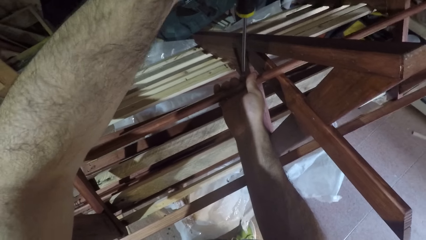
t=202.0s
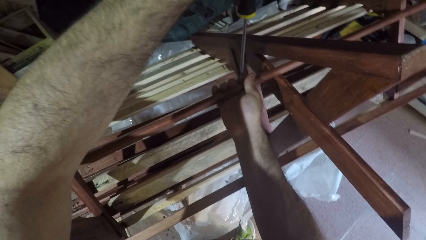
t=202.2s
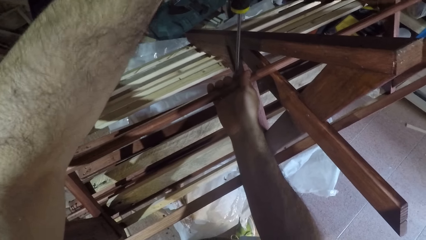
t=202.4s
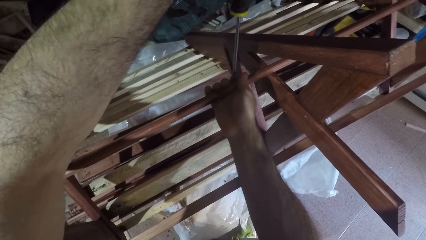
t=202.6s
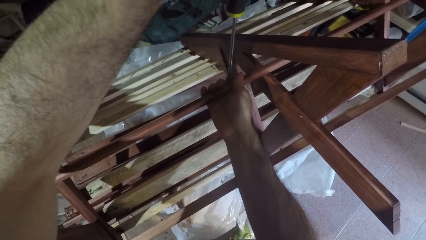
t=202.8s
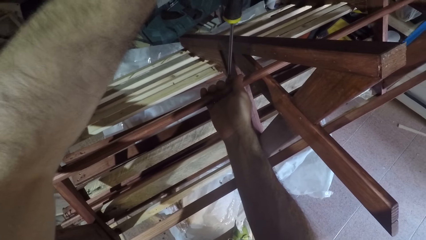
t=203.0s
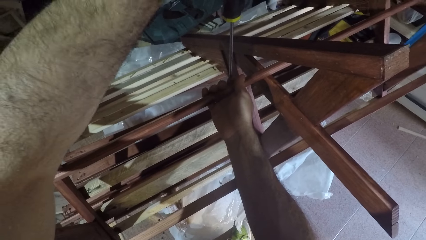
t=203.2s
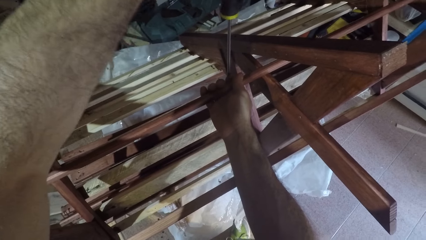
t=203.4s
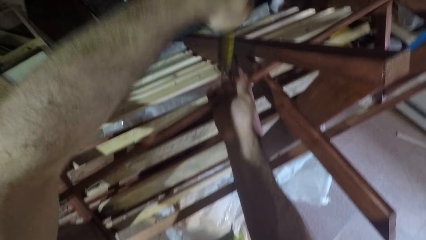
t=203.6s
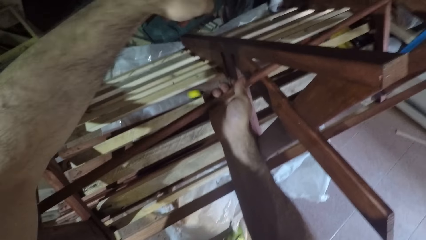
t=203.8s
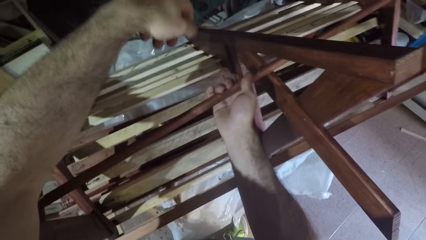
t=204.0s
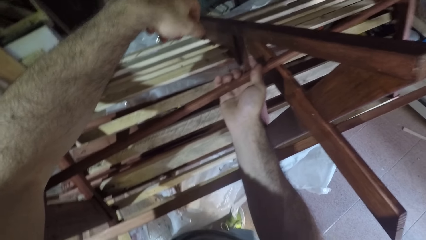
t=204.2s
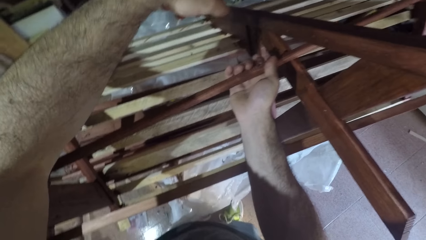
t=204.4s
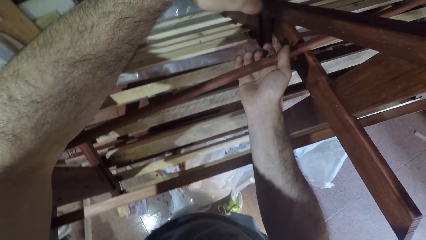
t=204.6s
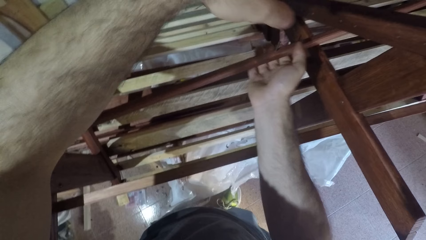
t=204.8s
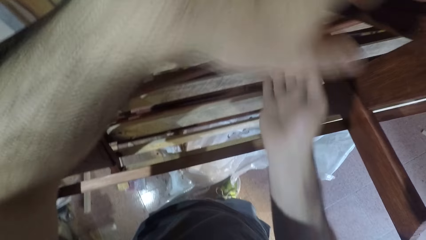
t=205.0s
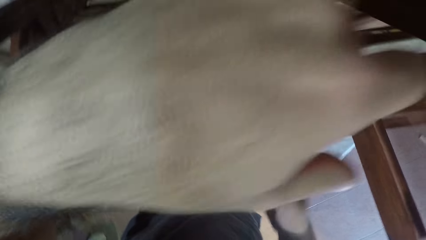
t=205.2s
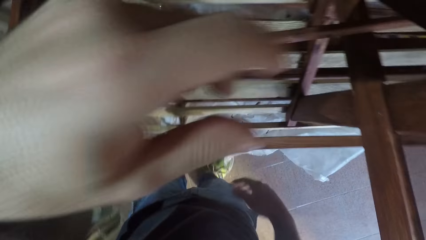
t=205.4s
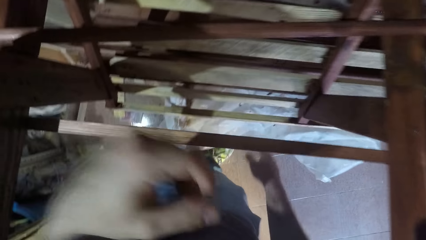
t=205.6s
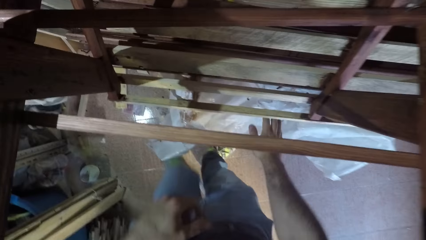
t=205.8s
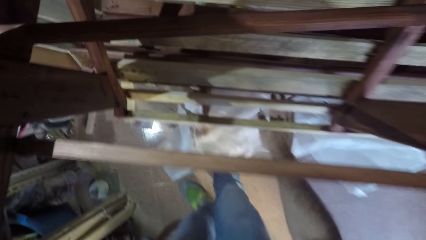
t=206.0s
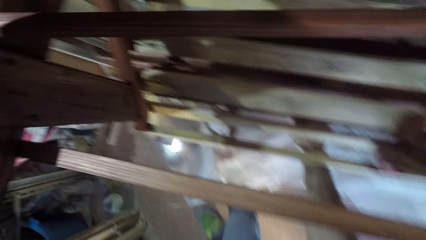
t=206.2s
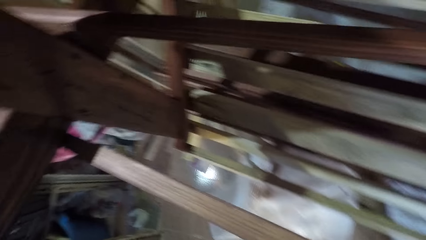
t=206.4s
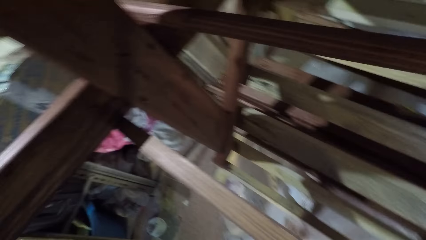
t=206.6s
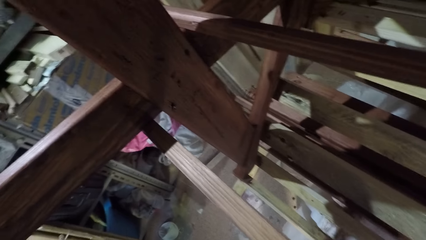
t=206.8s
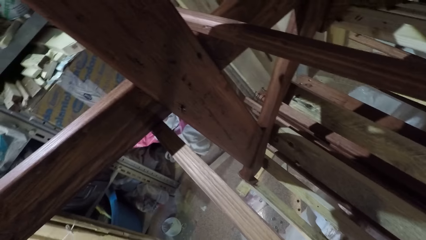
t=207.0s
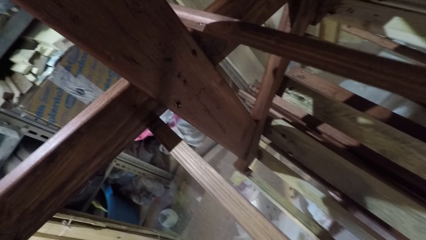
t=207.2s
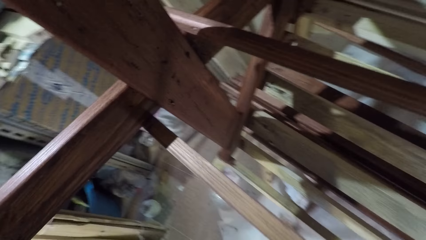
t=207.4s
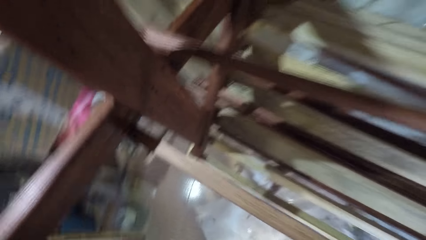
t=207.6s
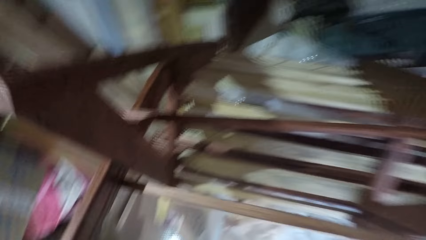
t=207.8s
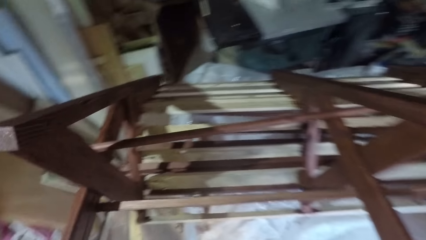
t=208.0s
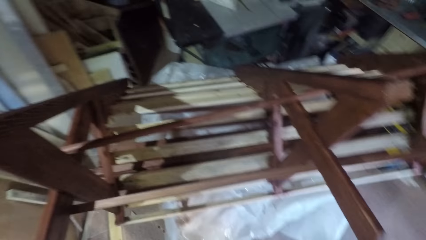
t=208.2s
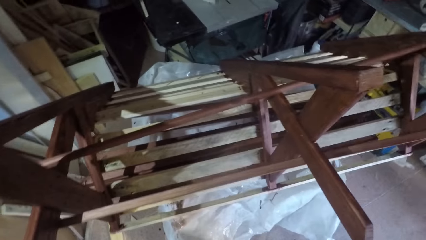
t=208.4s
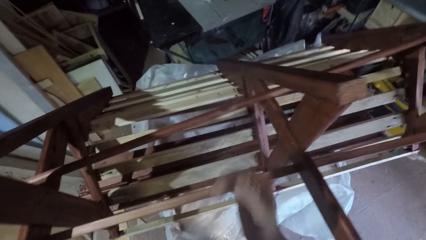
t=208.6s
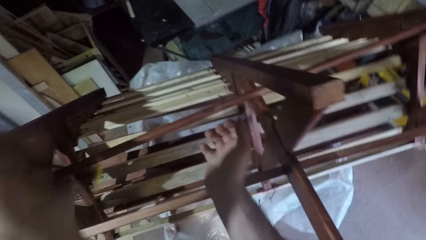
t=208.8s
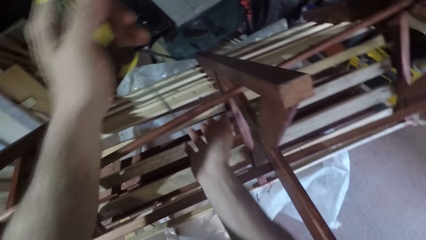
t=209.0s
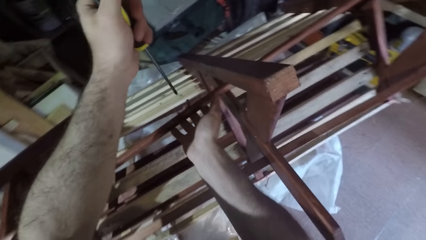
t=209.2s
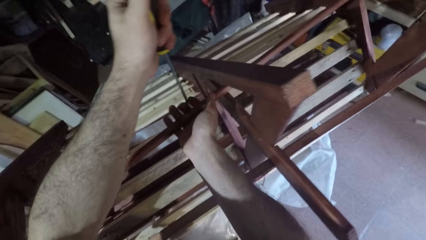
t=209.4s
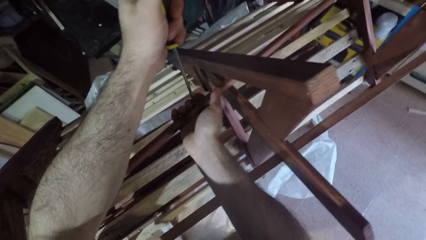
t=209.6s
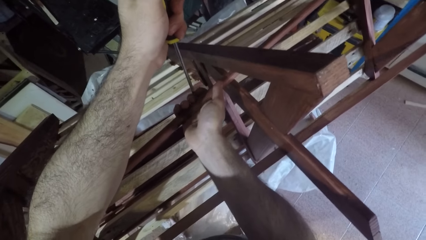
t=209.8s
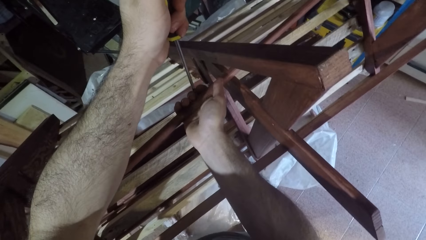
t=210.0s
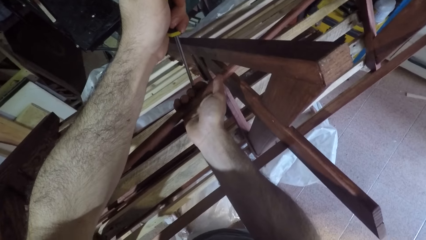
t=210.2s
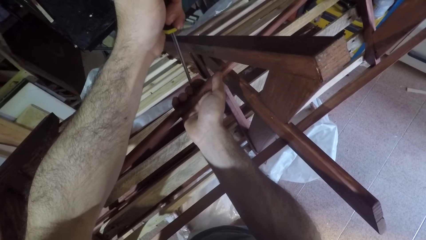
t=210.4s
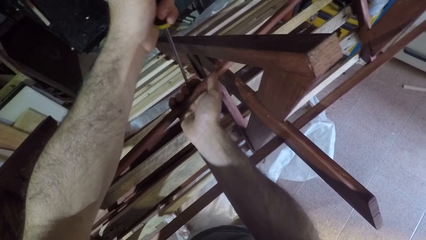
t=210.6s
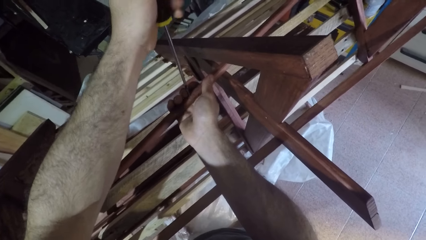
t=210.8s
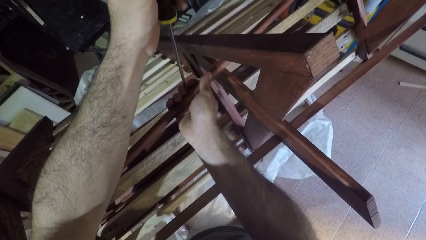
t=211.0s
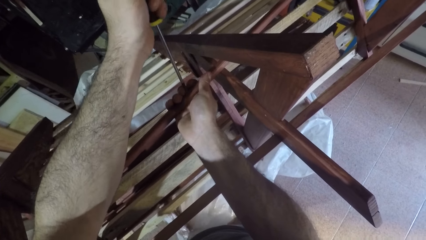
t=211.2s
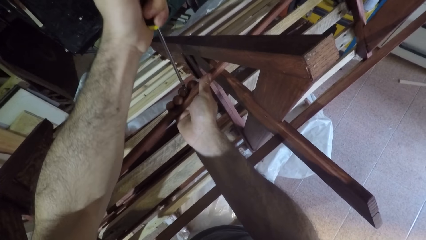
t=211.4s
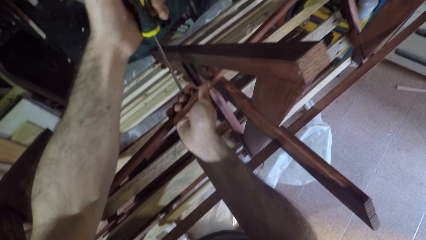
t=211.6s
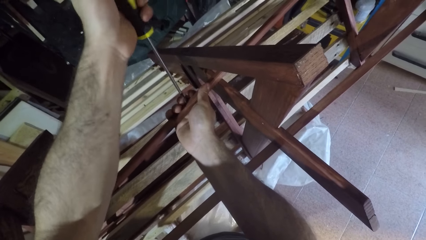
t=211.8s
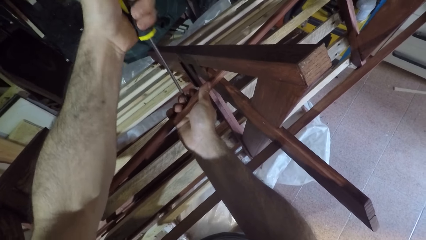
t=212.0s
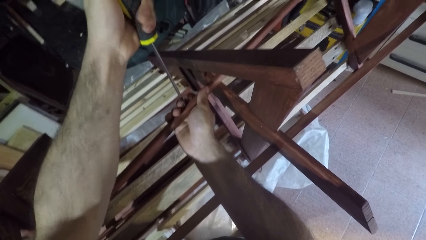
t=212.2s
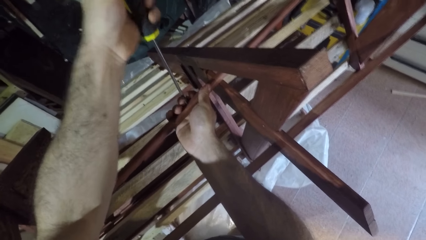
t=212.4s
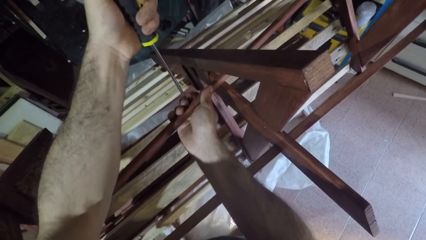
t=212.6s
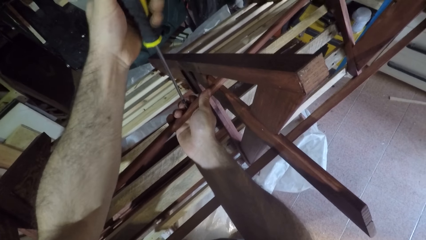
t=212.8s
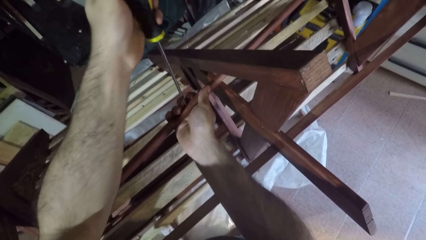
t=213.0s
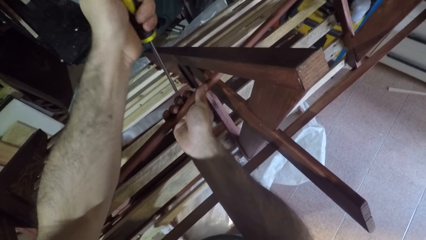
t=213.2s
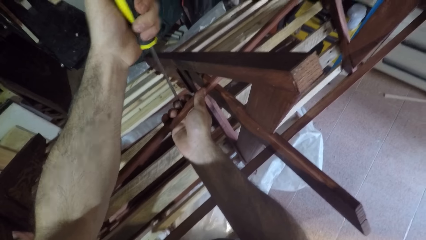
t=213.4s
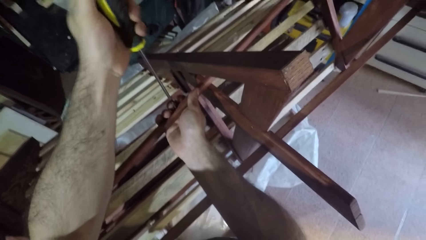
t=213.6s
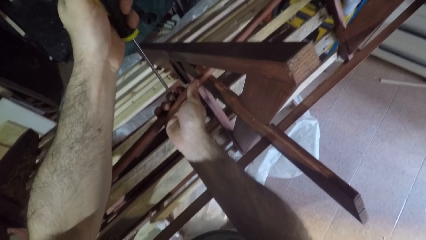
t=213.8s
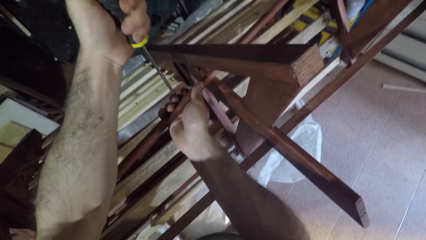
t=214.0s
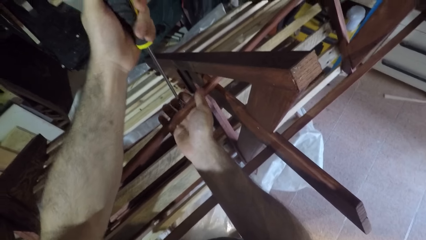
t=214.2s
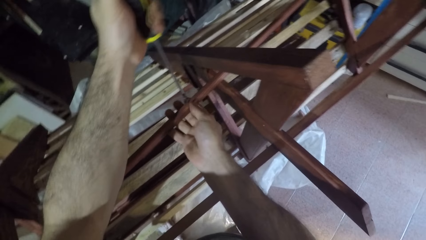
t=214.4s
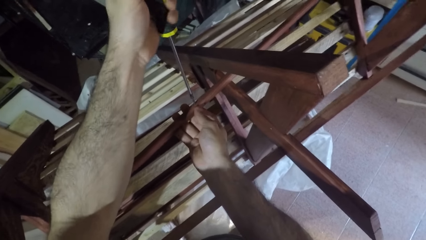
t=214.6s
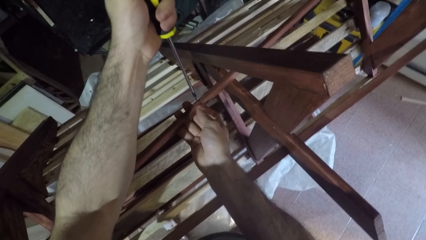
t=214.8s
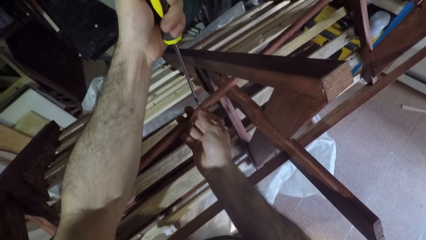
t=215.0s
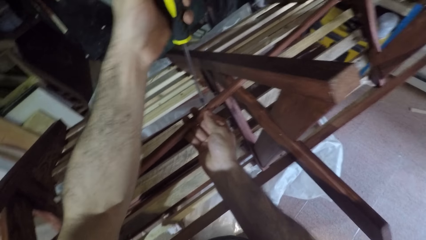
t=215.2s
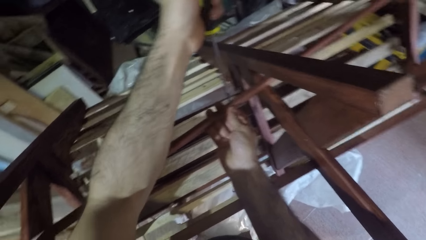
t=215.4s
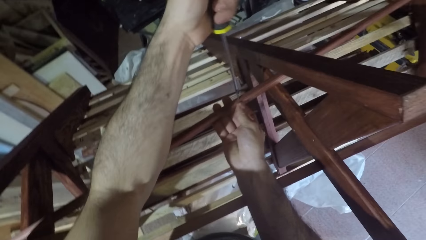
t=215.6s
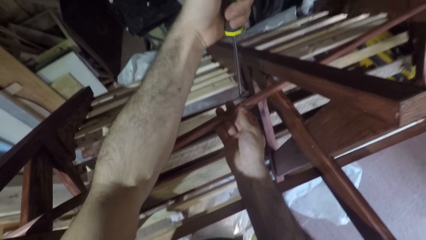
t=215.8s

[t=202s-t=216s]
The camera wearer tightens the nut. He drops the screwdriver from his left hand. He reaches for the screwdriver with his right hand. He lifts his hands from the frame. He picks up the screwdriver. He holds the frame. He screws the bolt screws on the wooden structure with the screwdriver in his left hand.

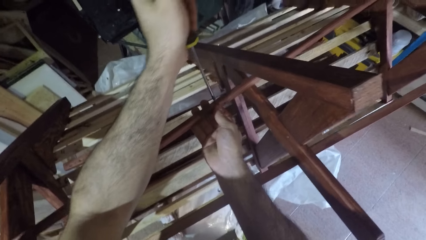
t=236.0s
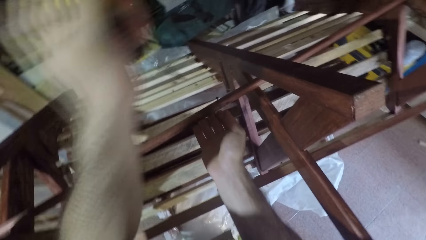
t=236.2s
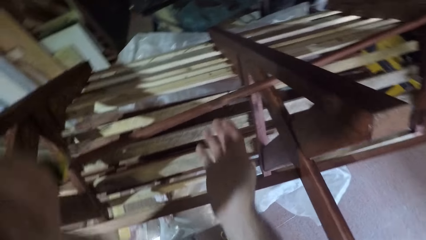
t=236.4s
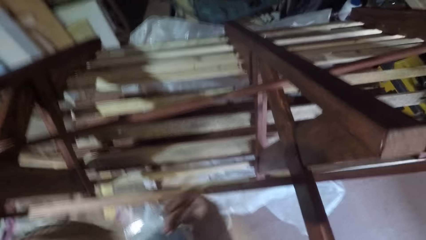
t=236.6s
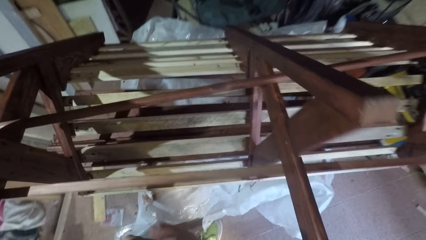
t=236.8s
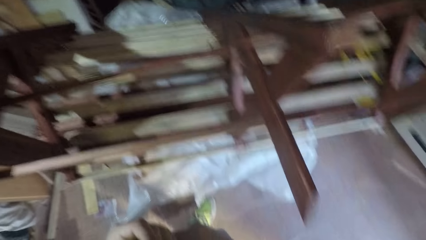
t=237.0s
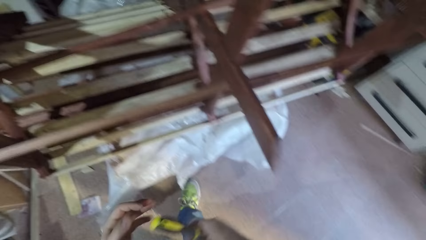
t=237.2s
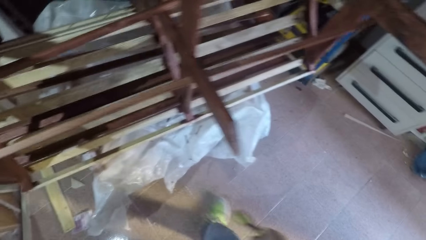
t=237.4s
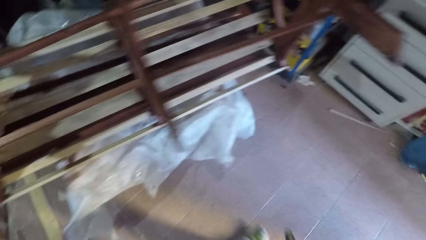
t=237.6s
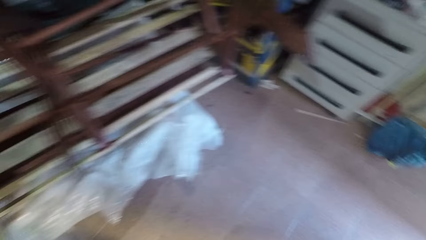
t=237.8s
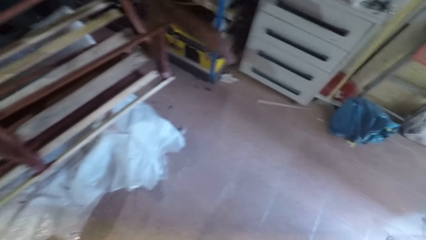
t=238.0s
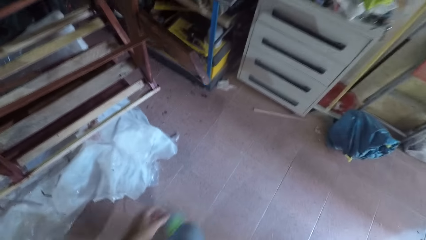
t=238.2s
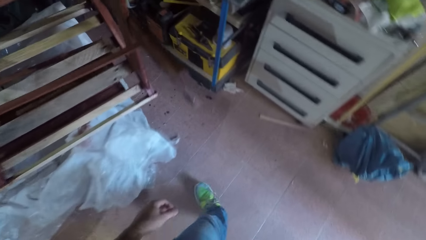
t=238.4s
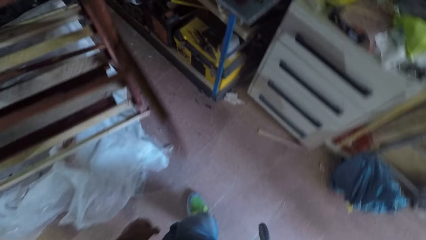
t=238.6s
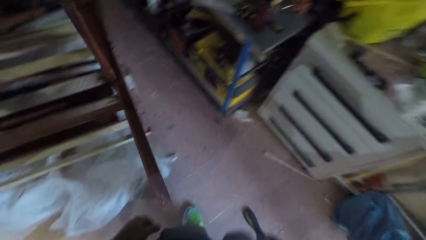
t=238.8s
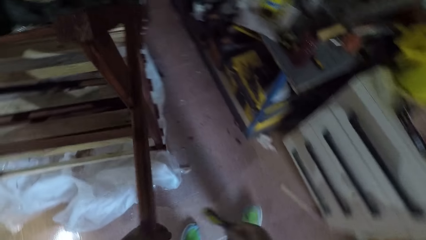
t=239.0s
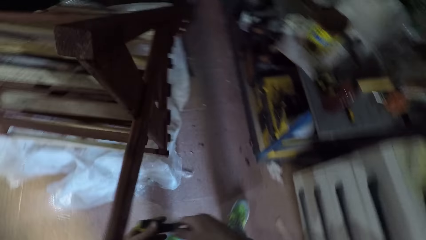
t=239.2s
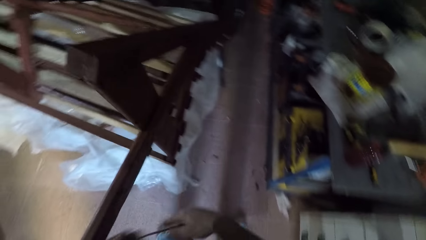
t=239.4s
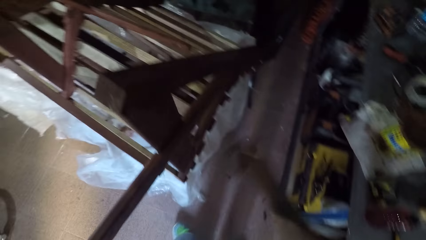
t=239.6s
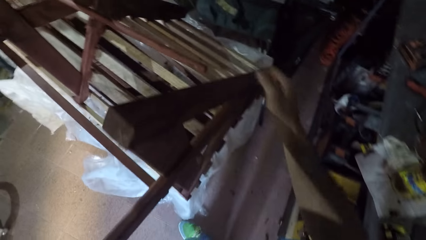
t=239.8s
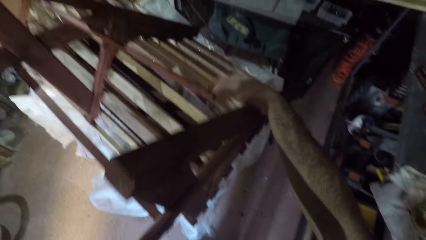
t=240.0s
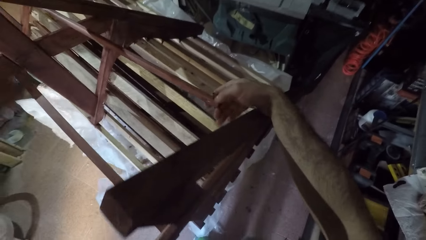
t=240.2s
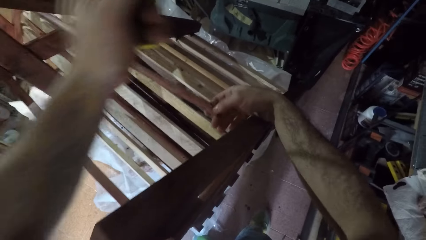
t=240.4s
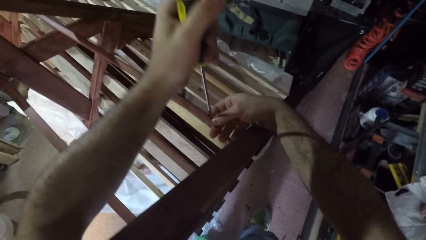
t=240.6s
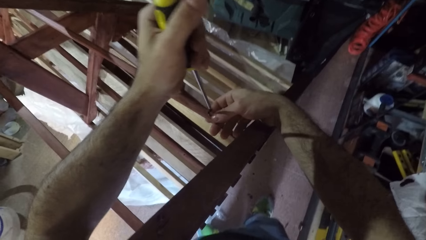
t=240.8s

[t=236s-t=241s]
The camera wearer lifts the screwdriver and hand from the frame. They walk in the room.
